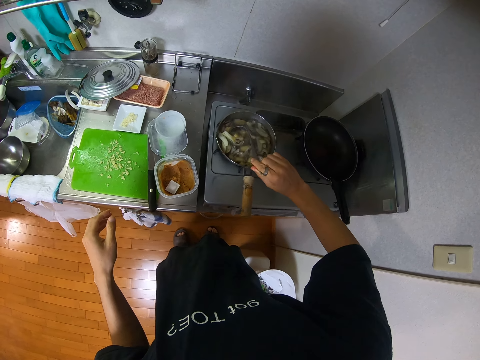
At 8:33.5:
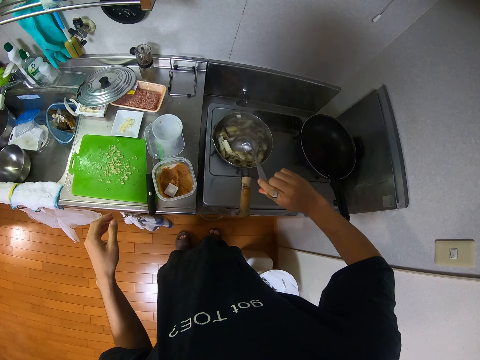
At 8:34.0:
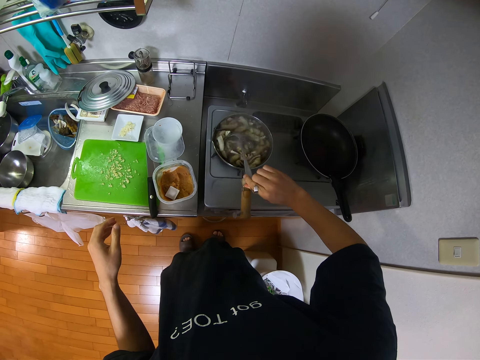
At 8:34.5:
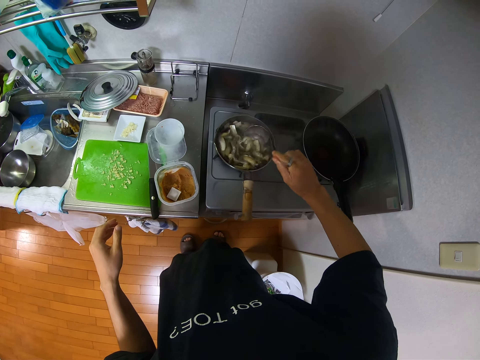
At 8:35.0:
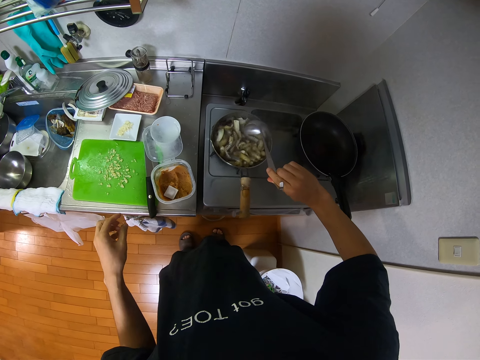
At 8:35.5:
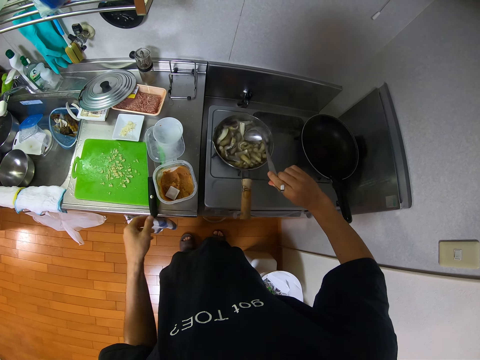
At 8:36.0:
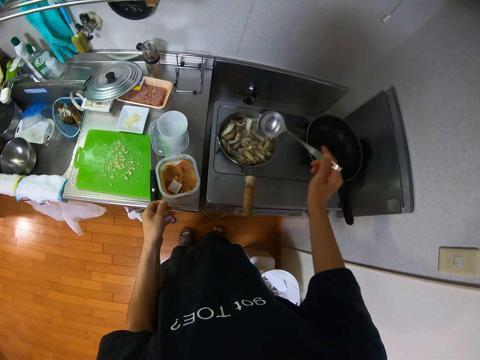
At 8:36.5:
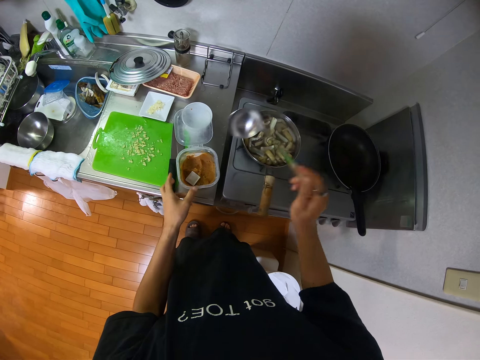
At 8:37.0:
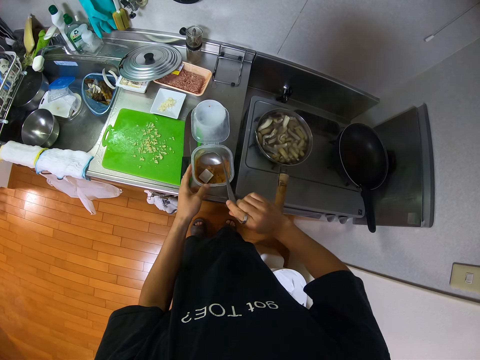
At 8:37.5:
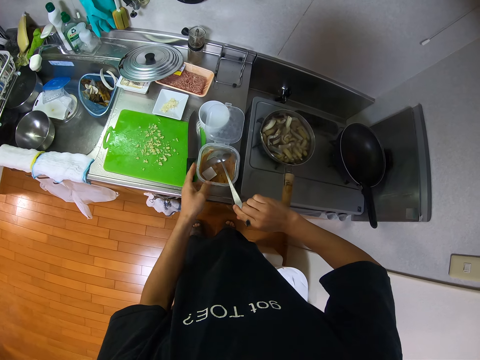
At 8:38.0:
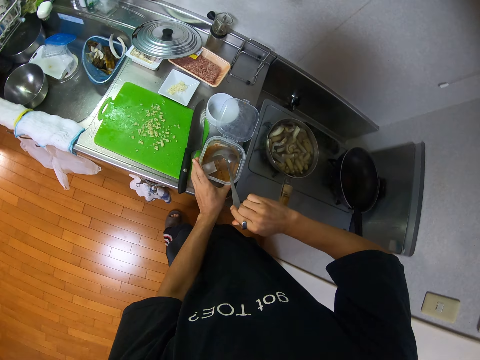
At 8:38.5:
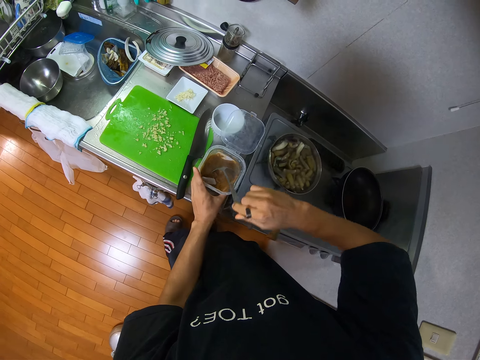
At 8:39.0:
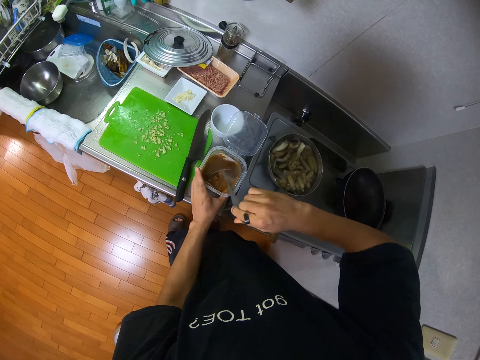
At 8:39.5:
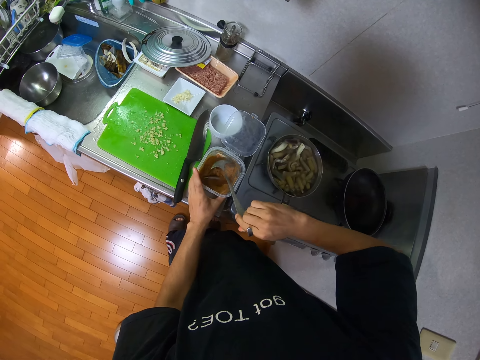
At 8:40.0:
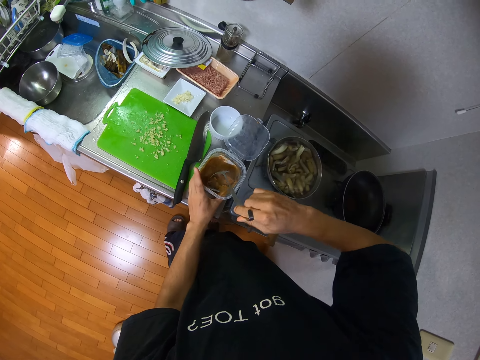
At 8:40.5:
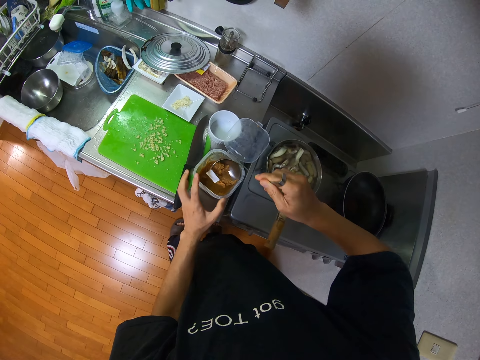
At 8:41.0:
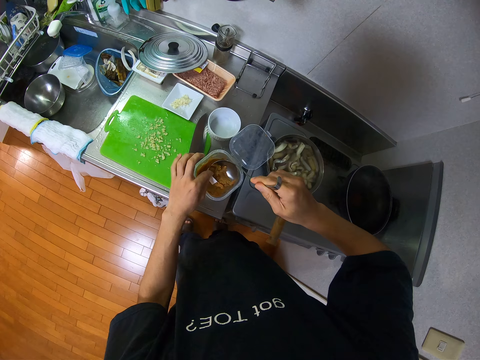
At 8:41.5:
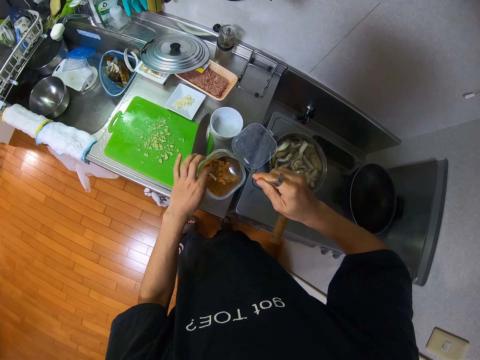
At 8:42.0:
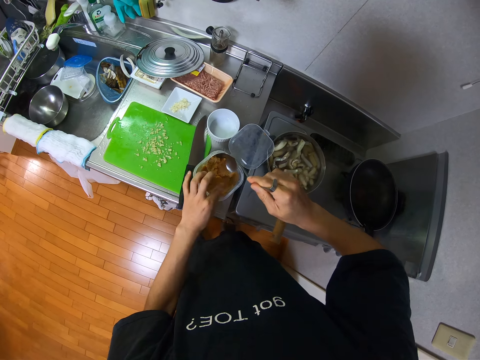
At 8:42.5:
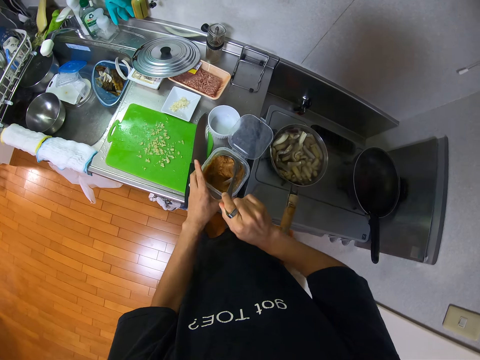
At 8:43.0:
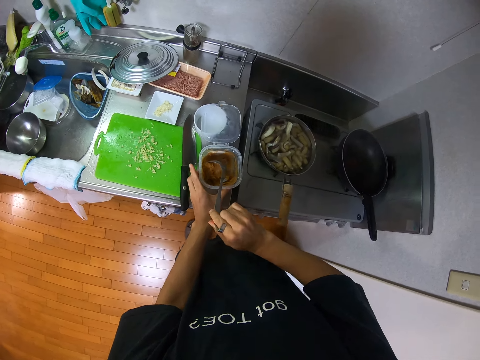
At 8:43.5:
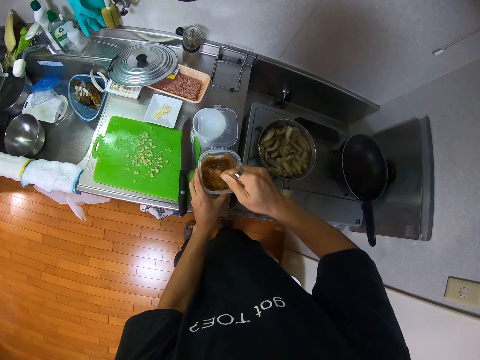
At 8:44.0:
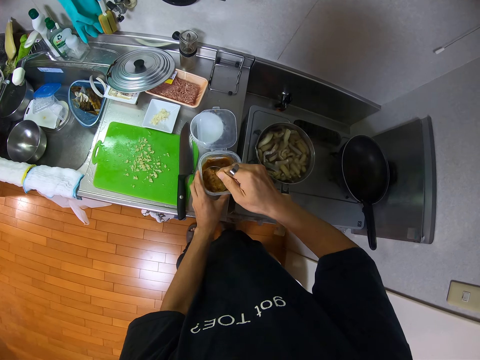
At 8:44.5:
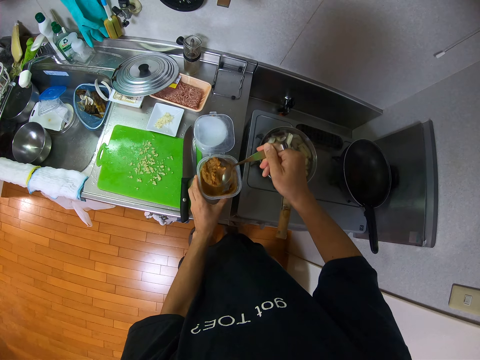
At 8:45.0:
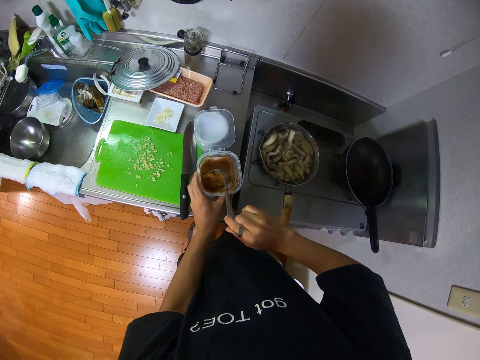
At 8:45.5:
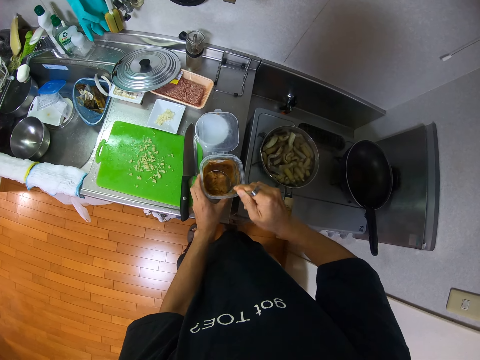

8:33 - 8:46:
The camera wearer touches the plastic dish. She scoops some sauce from the container with the spoon. She removes the paper from something. She puts the paper in the plastic dish. She touches the plastic dish. She scoops something with the spoon.

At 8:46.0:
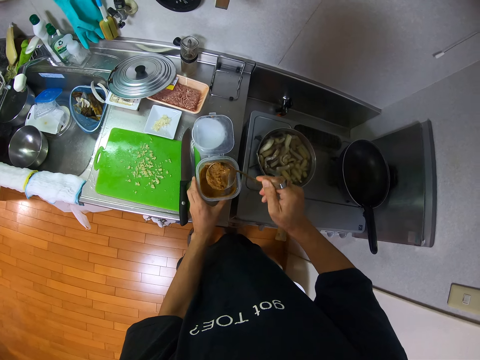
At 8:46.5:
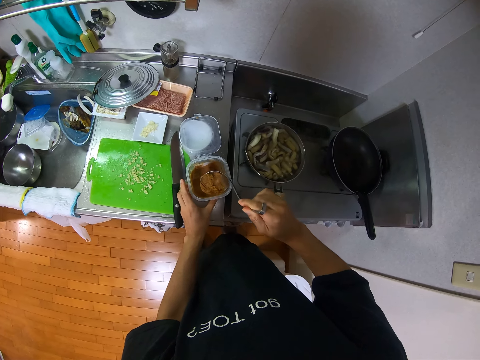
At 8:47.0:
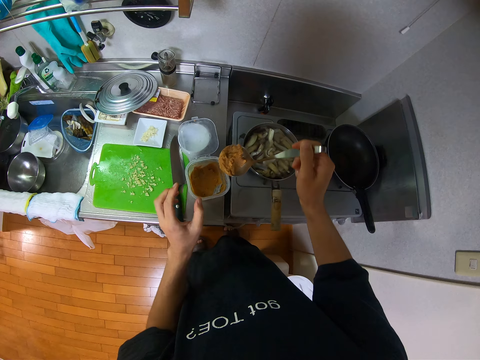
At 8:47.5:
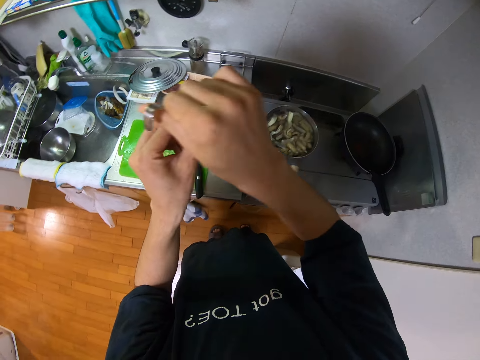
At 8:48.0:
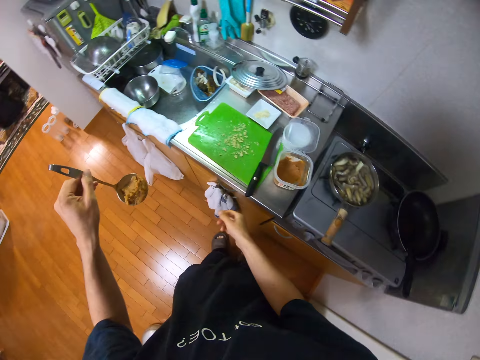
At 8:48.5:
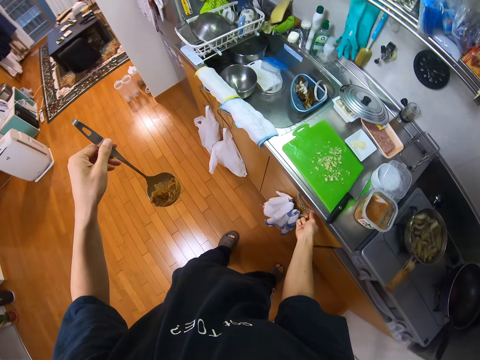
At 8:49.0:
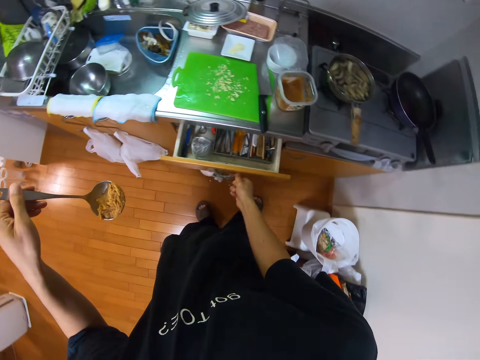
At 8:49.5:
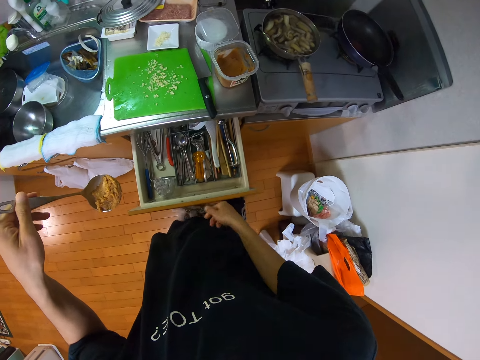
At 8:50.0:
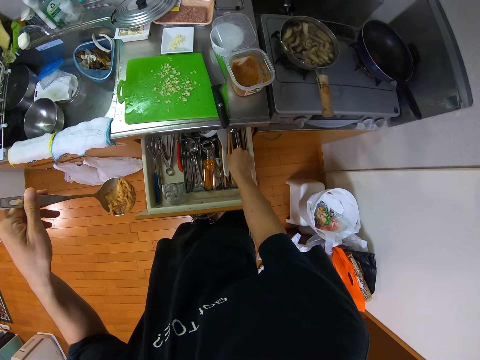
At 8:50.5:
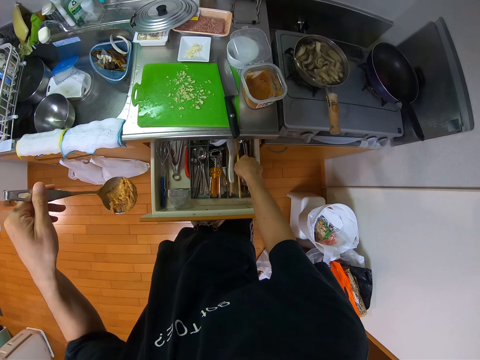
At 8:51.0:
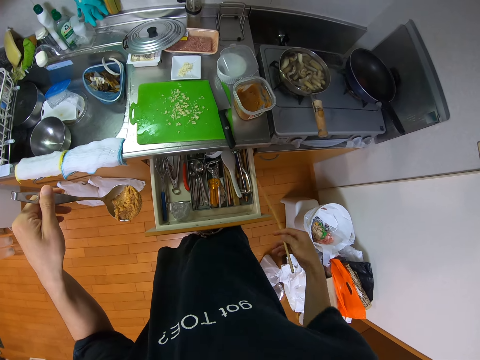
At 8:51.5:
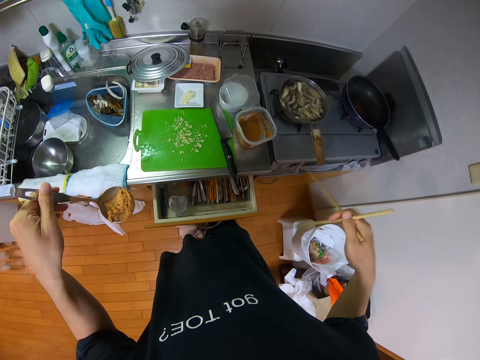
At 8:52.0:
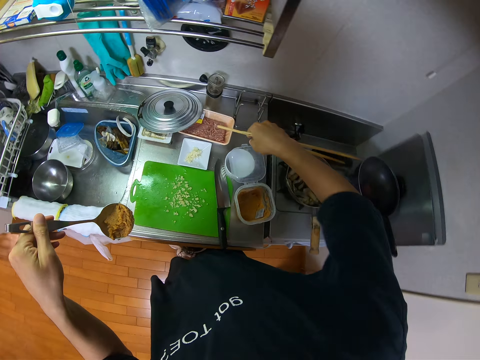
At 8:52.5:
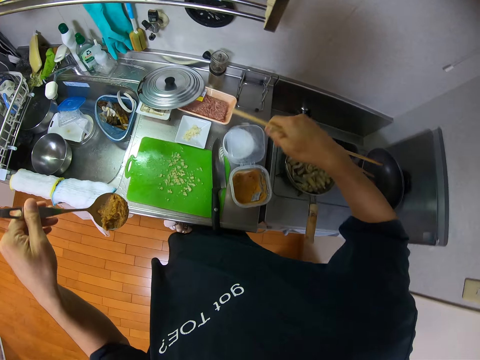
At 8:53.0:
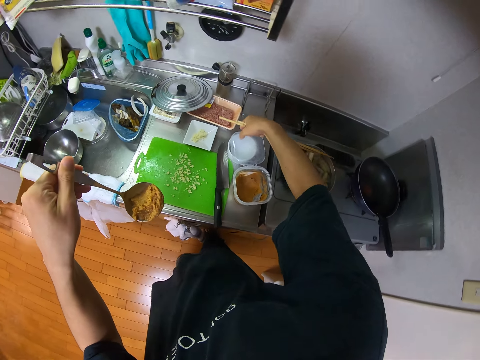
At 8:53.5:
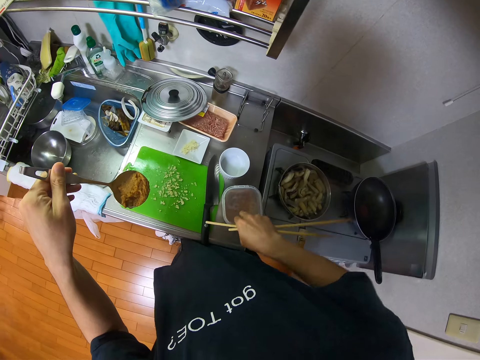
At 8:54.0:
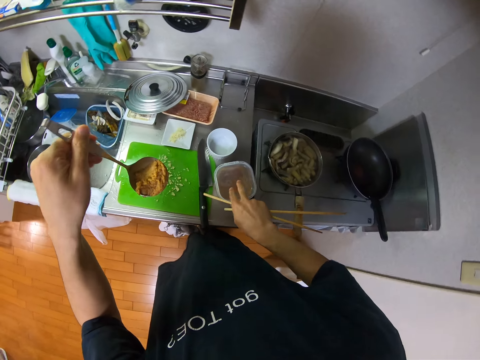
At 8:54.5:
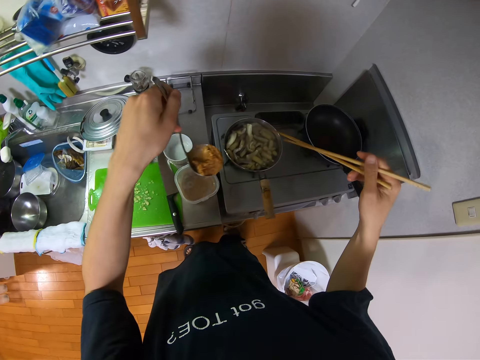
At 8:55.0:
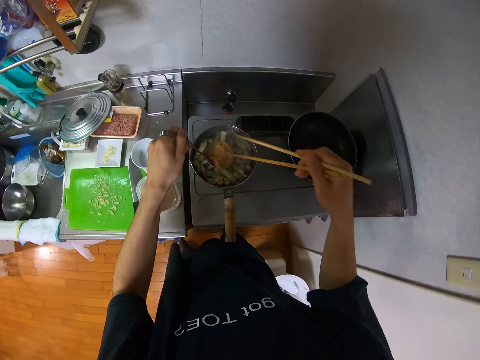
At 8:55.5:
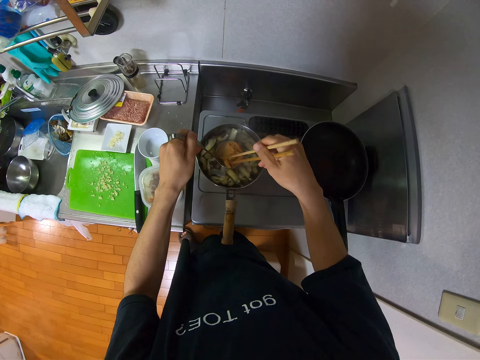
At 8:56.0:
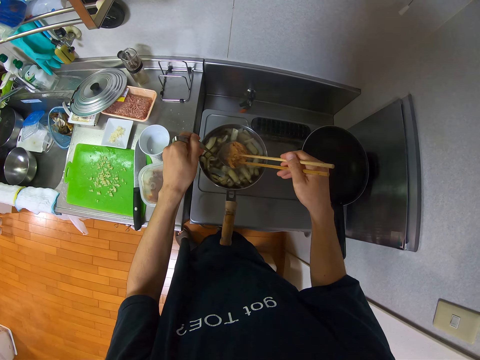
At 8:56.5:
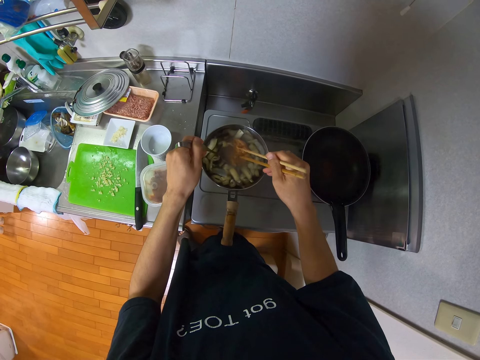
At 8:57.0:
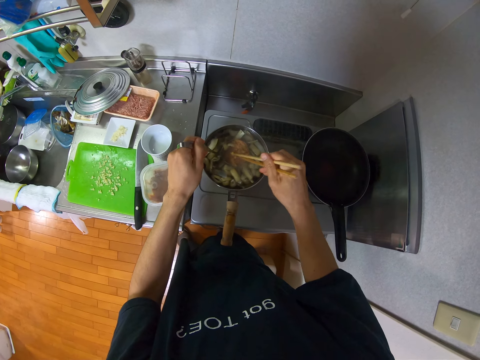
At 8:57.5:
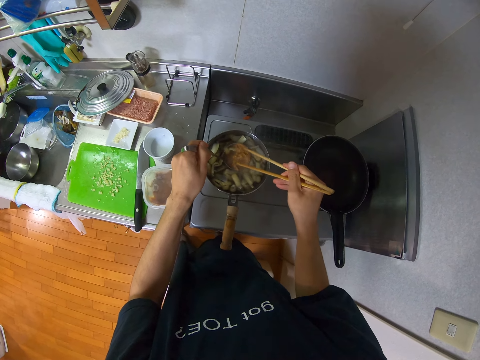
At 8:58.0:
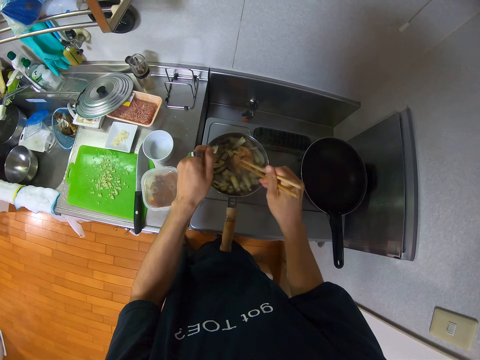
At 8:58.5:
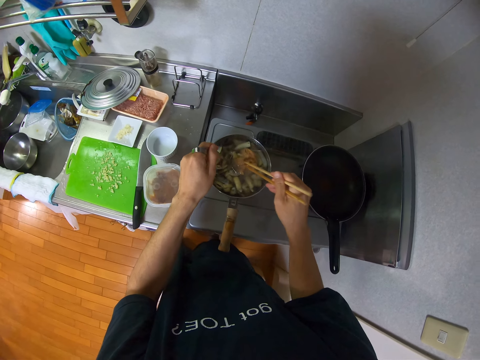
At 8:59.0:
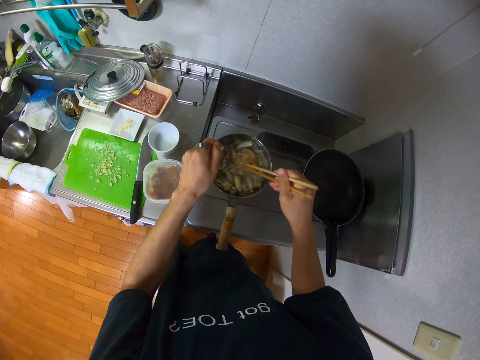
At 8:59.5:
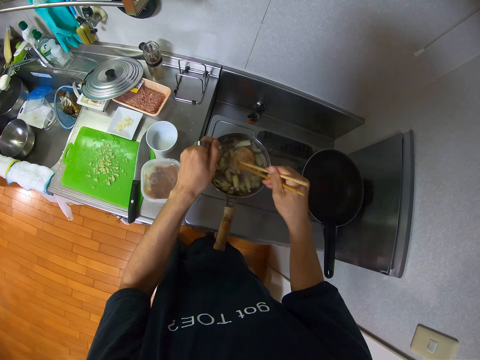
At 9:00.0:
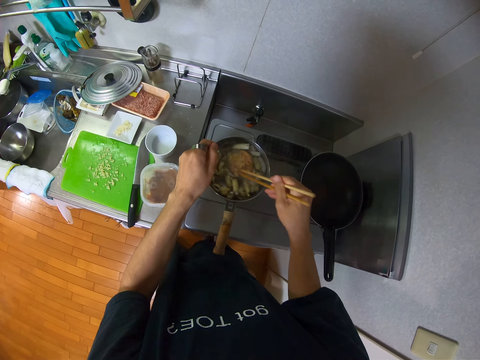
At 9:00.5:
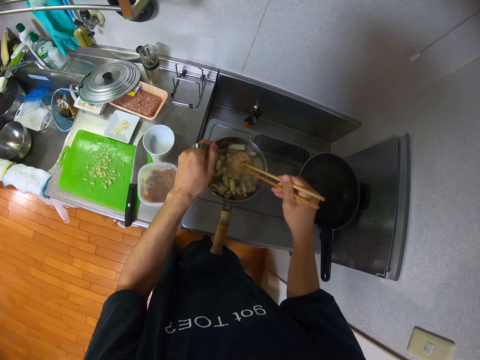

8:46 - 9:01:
The camera wearer switches the spoon to her left hand. She pulls out the drawer in the kitchen. She picks some chopsticks from the drawer with her right hand. She closes the drawer. She covers the container on the cabinet with the lid. She lowers the spoon into the frypan on the gas cooker. She stirs something. She stirs the sauce in the spoon with the chopsticks.
